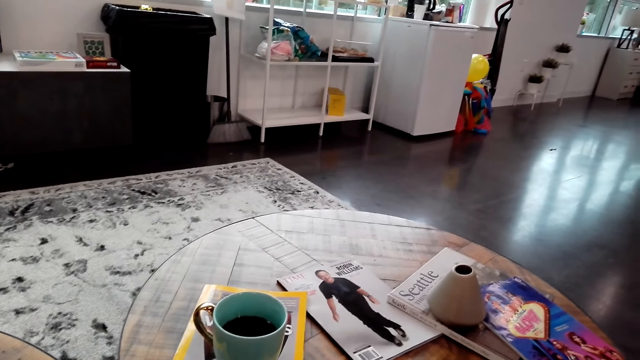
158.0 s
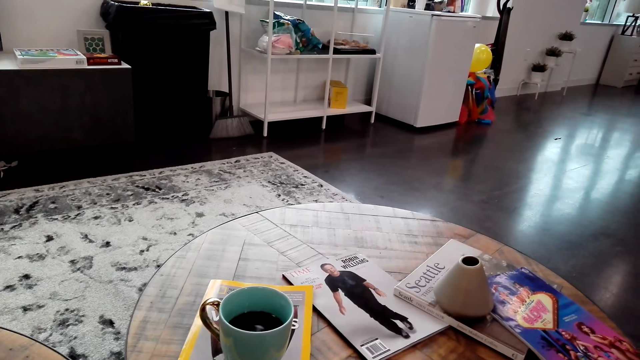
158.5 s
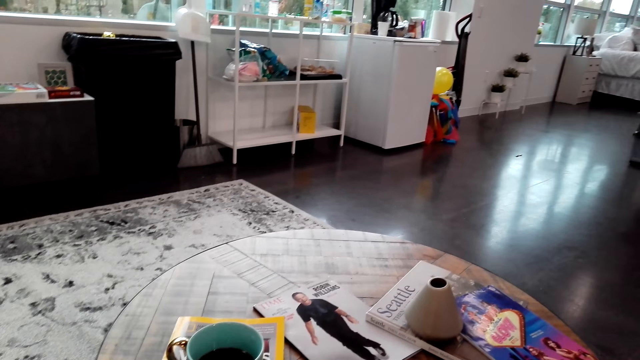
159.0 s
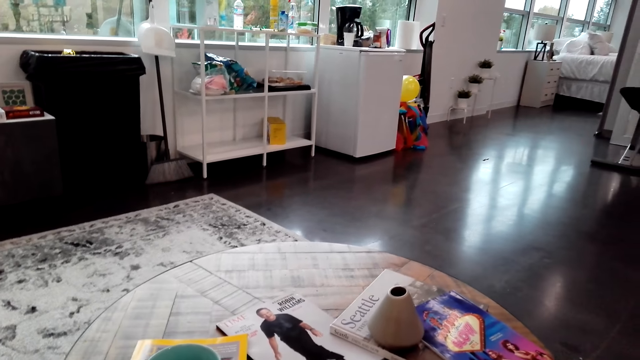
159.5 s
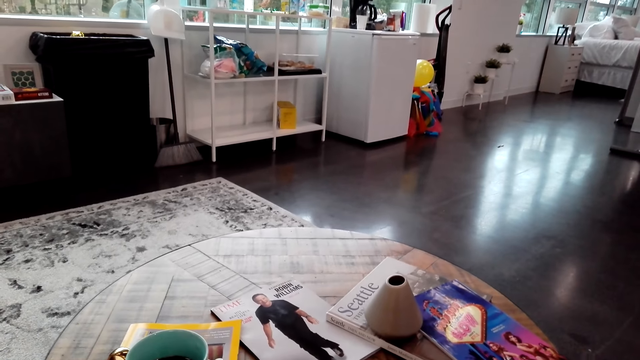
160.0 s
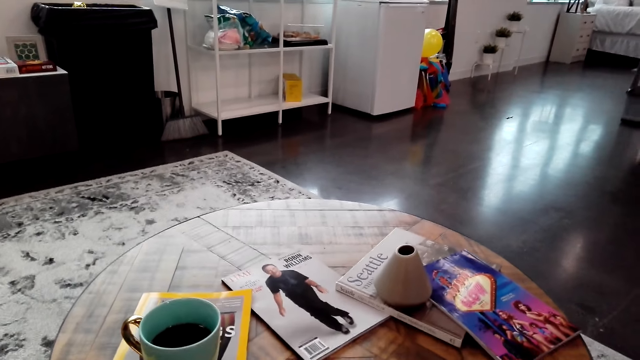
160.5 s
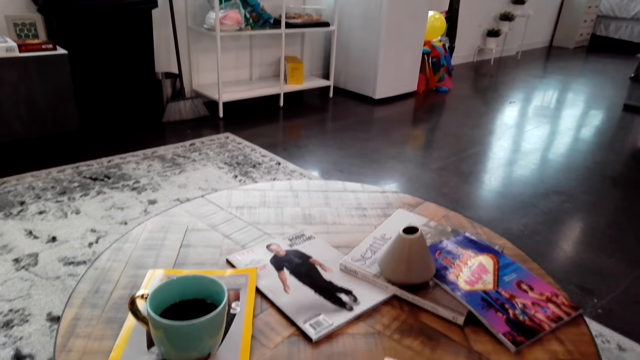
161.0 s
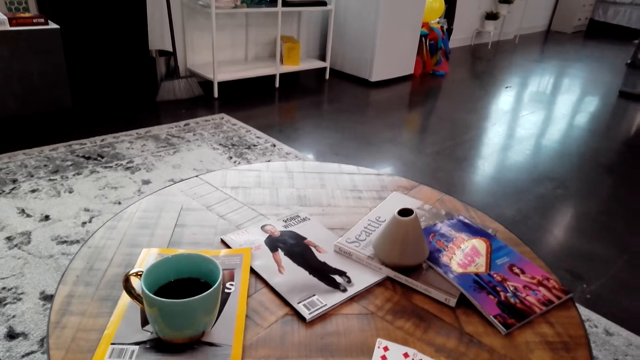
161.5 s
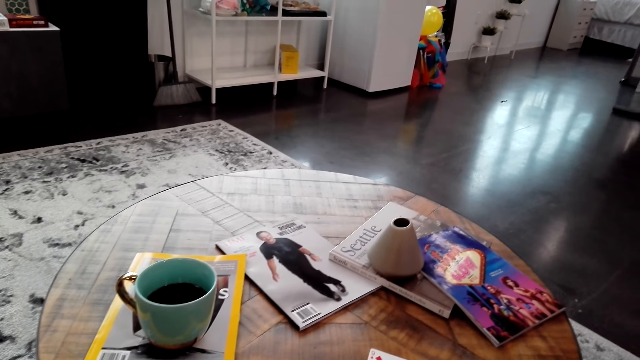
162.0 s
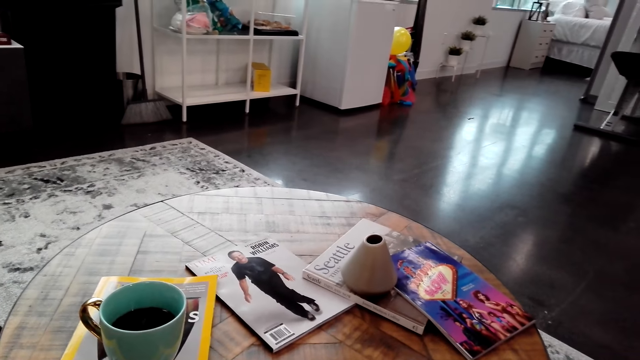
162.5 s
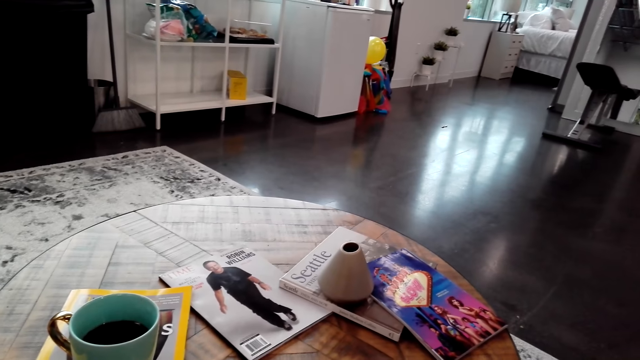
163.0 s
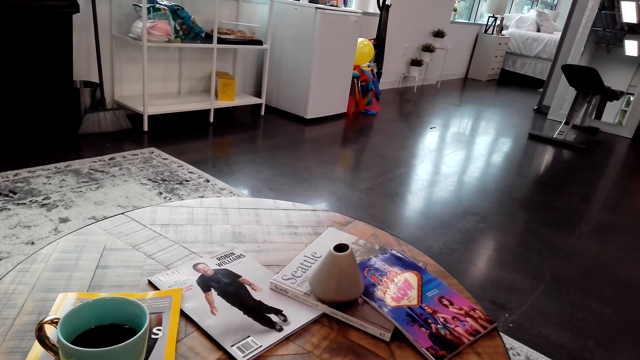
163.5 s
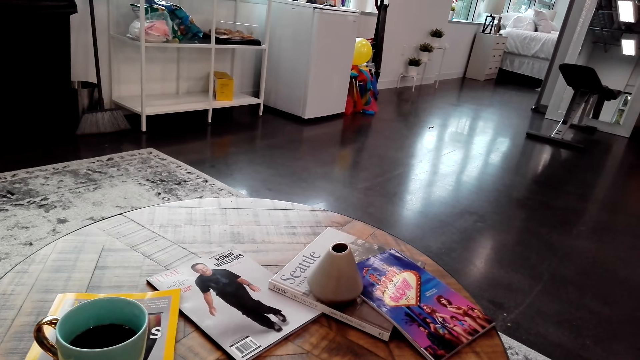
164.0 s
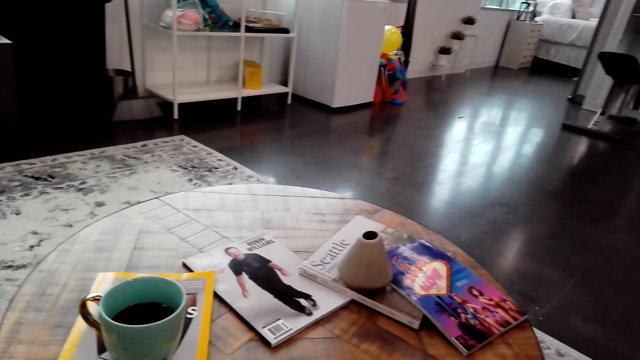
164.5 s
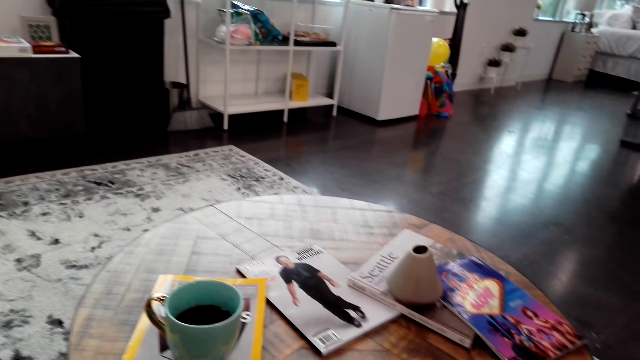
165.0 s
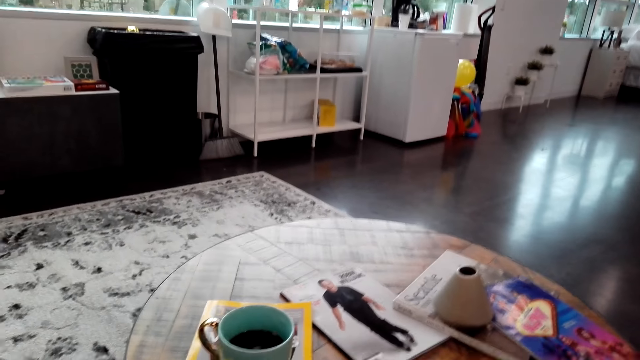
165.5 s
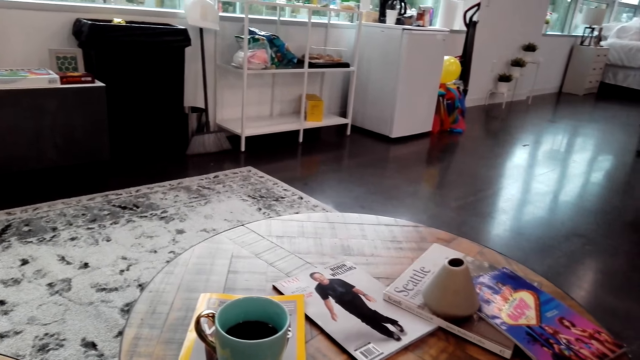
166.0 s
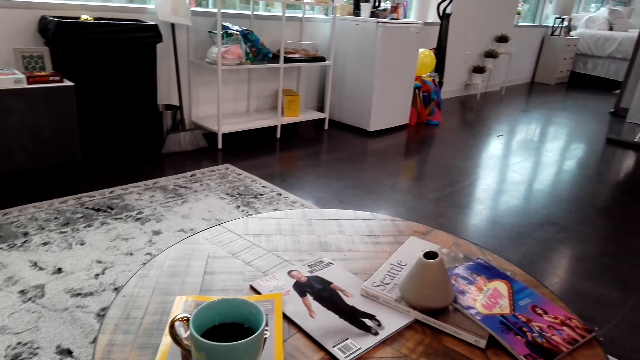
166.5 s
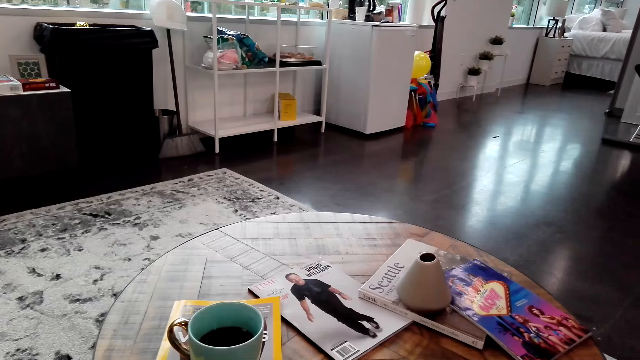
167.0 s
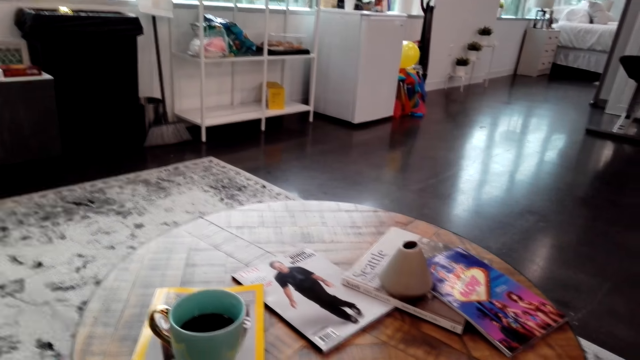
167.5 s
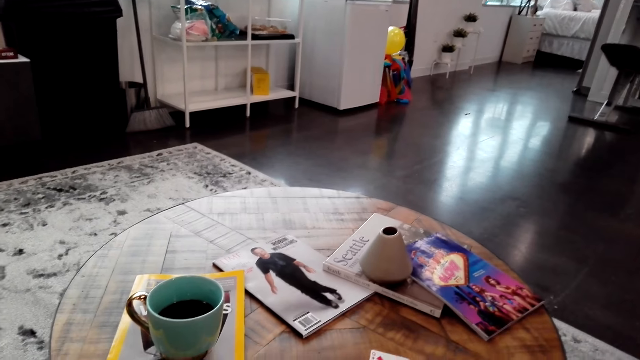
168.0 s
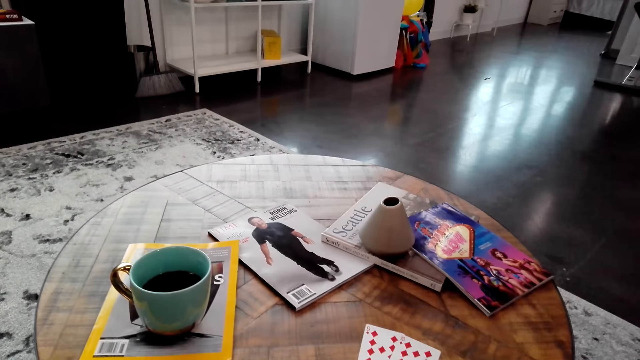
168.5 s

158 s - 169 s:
The camera wearer mixes cards. They speak.

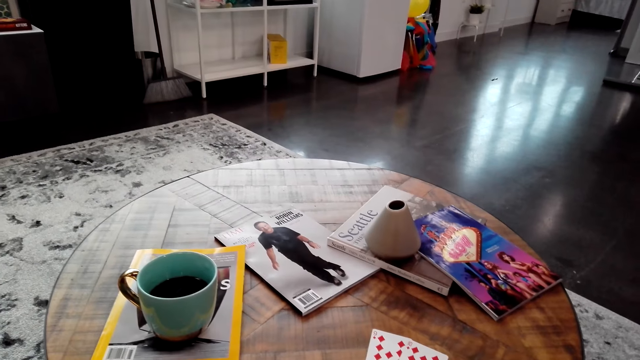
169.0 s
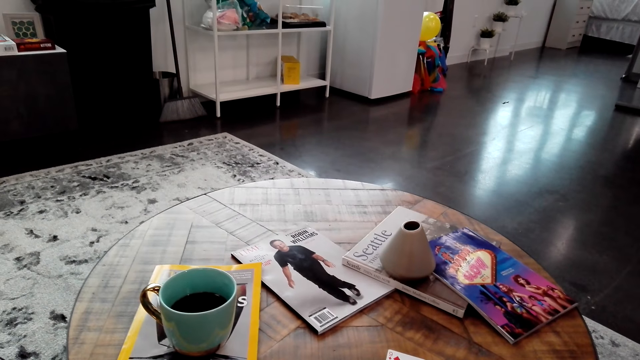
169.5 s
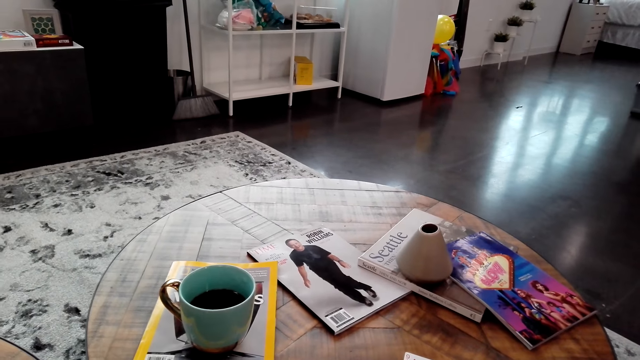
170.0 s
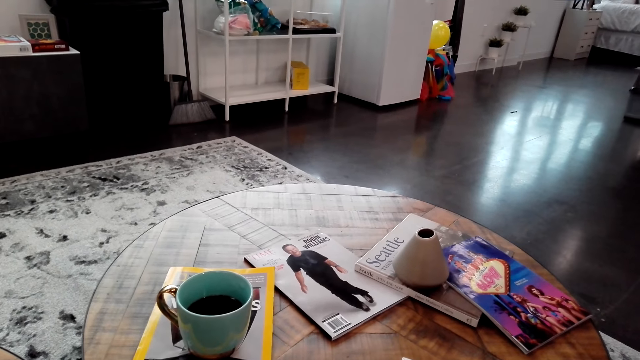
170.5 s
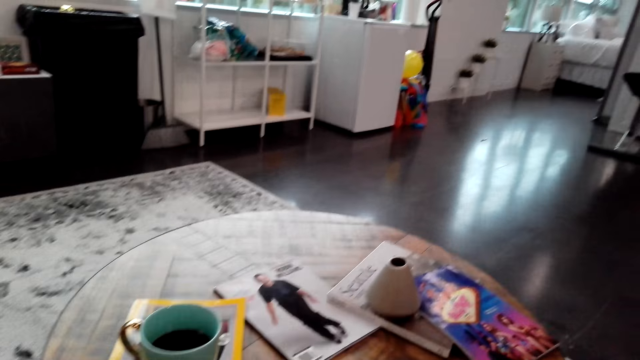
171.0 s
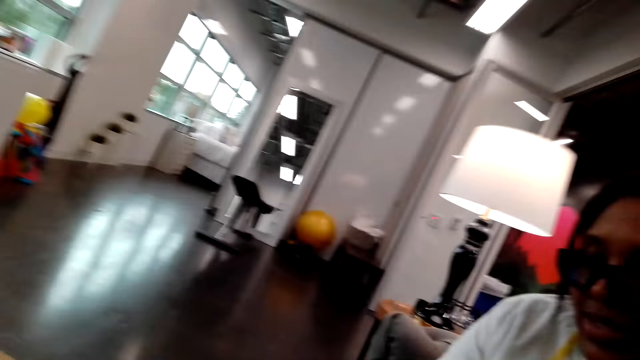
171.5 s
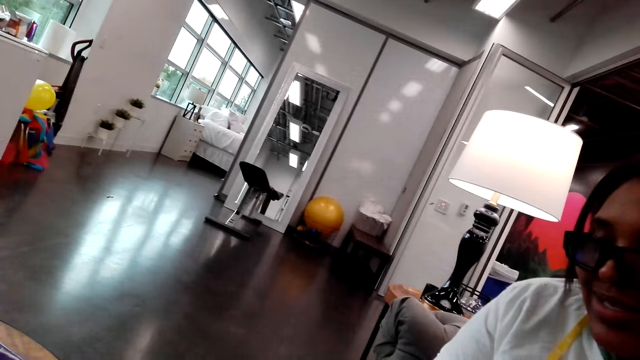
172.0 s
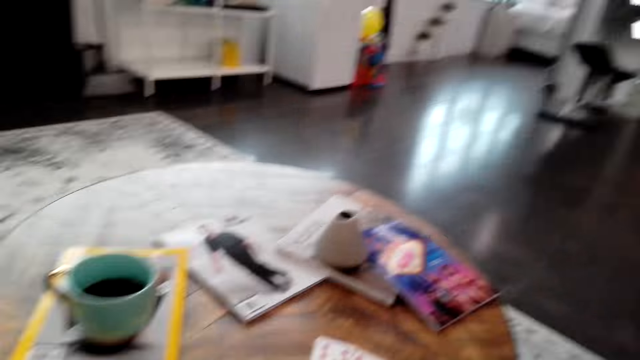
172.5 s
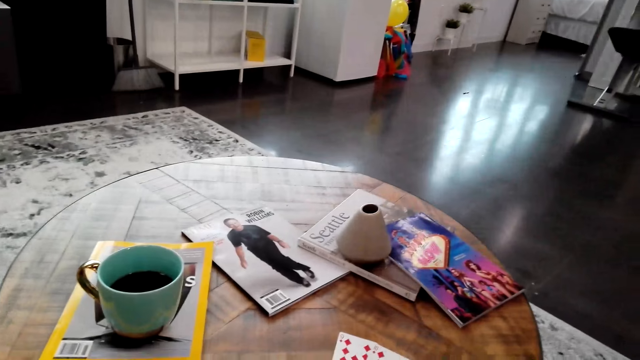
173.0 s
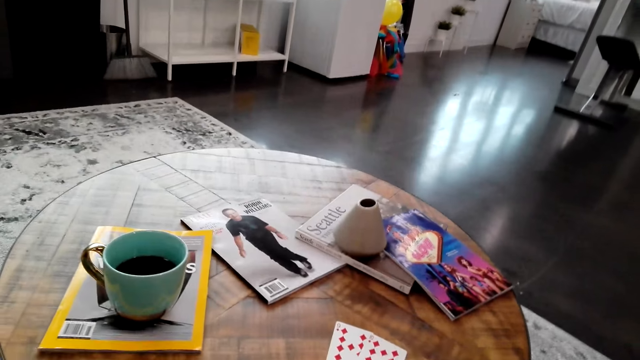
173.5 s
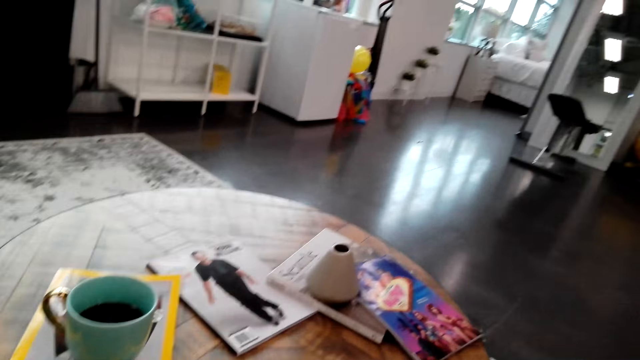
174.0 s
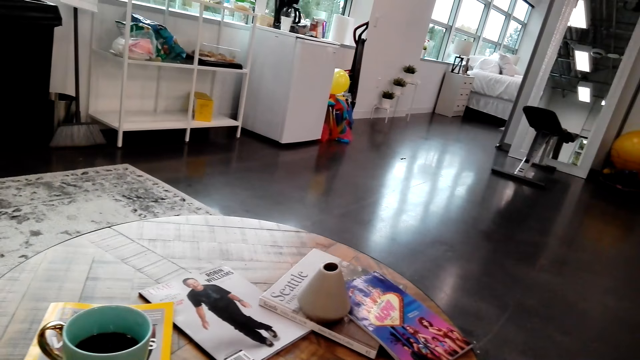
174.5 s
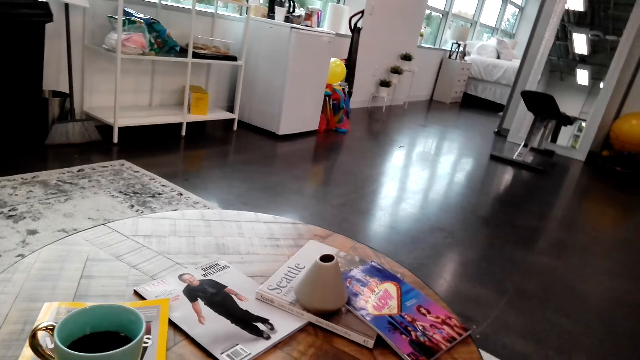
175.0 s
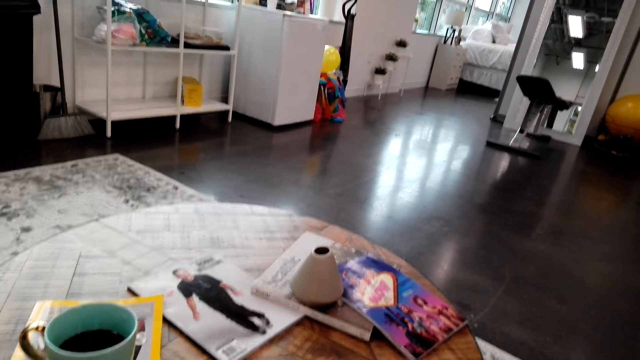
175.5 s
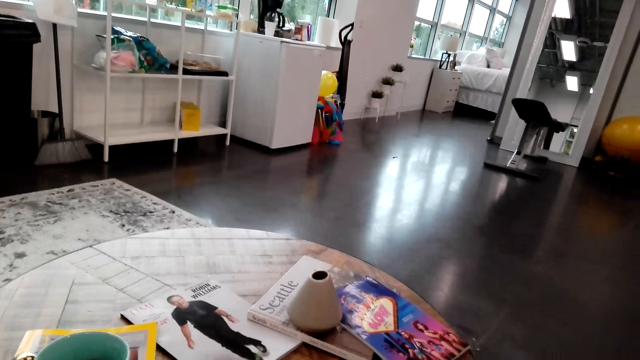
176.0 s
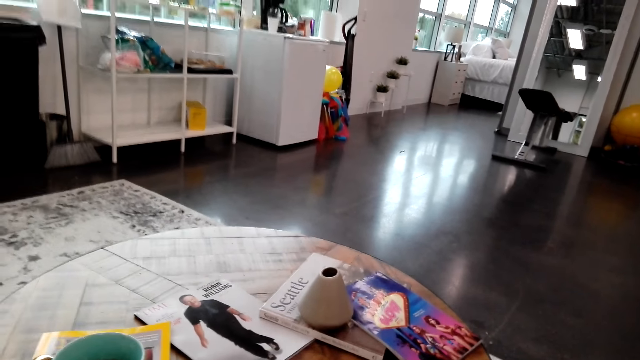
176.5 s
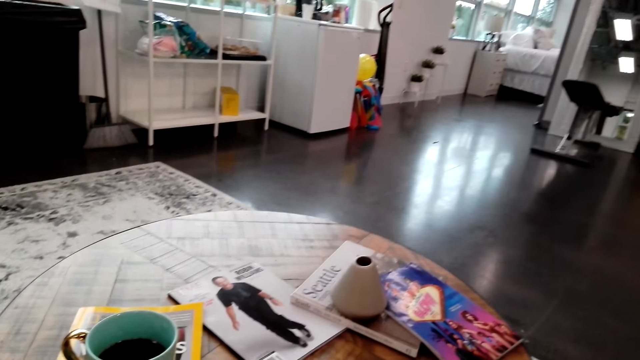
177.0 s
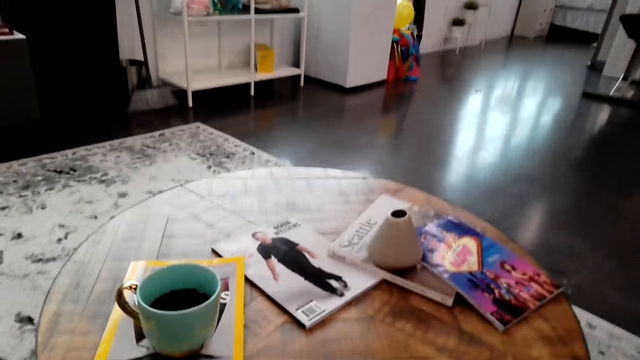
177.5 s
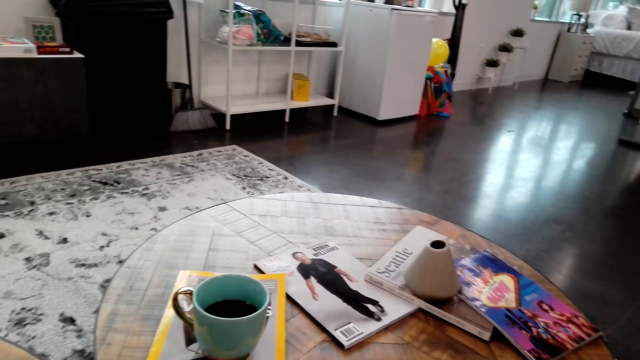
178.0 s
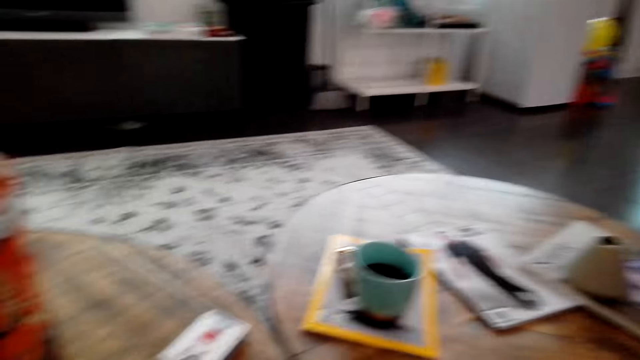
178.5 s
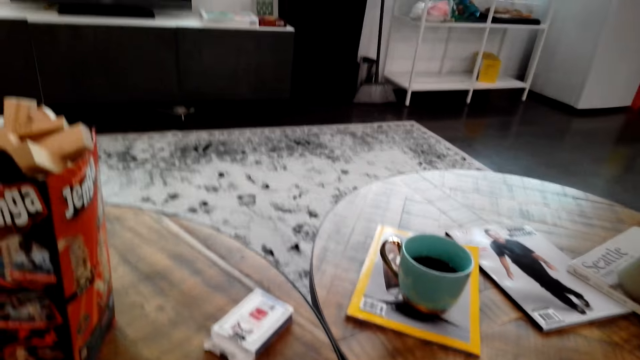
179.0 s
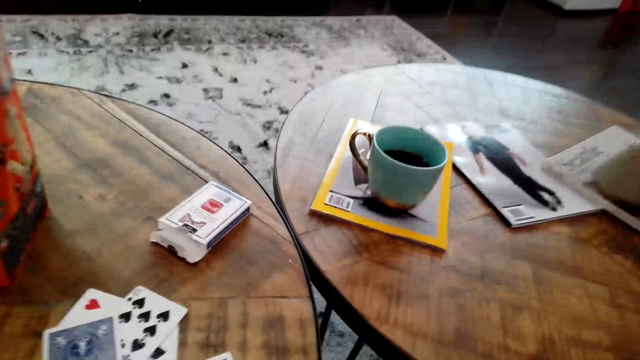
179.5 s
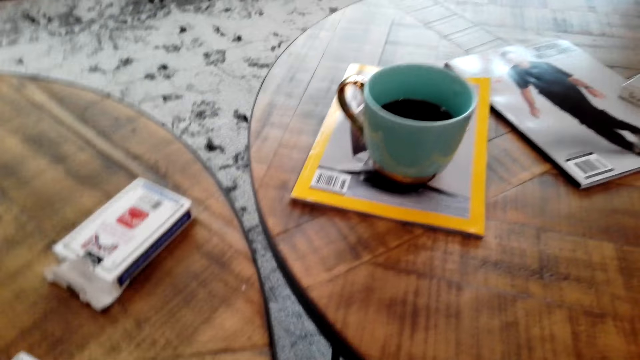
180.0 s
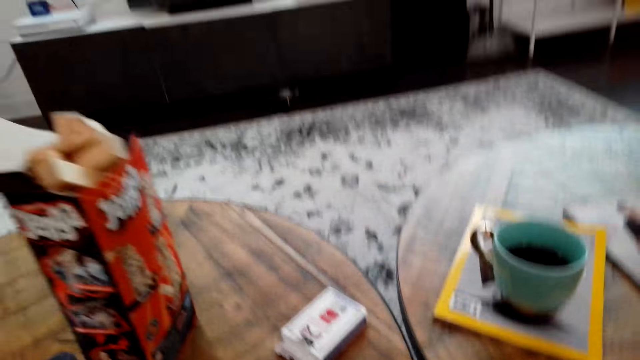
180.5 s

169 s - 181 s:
The camera wearer looks at a woman. They look around. They speak to the woman.
